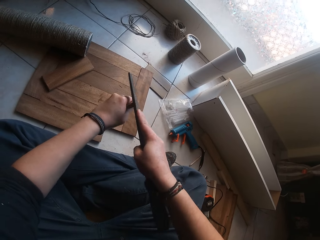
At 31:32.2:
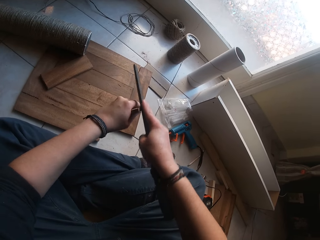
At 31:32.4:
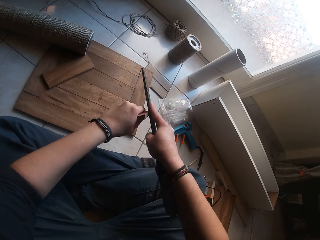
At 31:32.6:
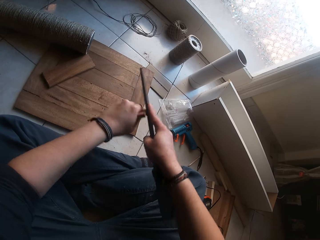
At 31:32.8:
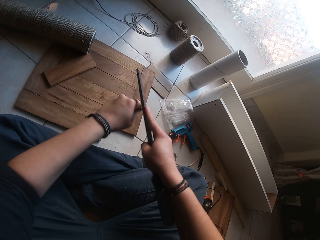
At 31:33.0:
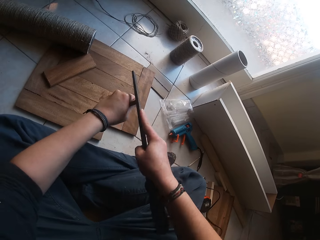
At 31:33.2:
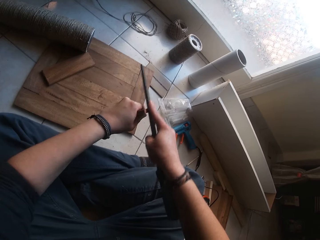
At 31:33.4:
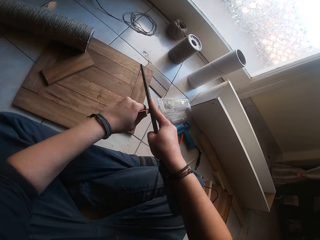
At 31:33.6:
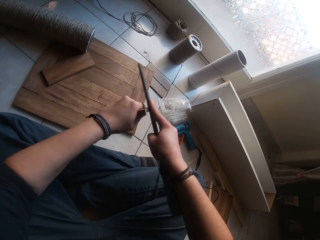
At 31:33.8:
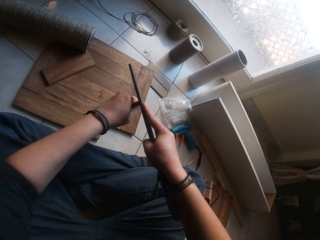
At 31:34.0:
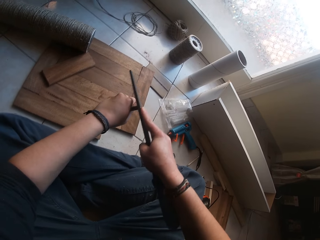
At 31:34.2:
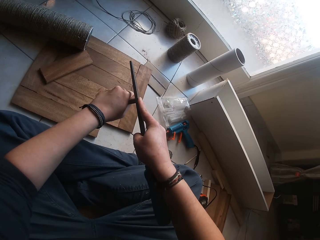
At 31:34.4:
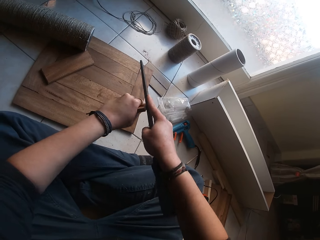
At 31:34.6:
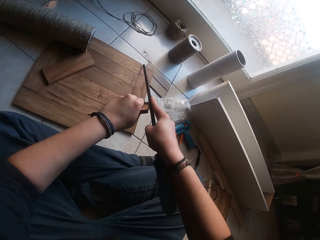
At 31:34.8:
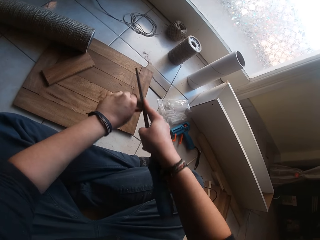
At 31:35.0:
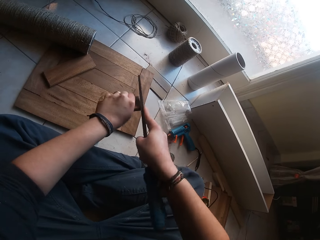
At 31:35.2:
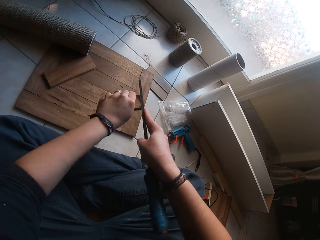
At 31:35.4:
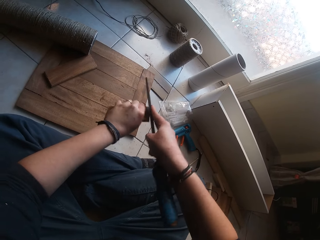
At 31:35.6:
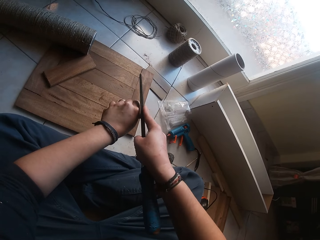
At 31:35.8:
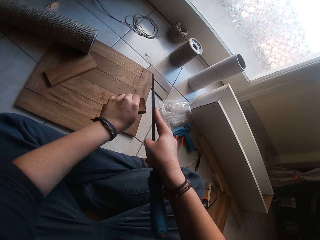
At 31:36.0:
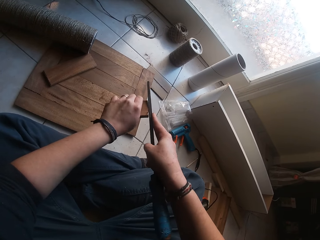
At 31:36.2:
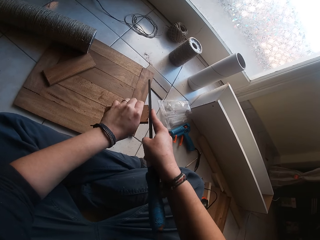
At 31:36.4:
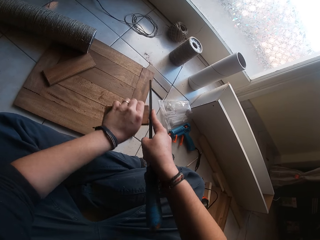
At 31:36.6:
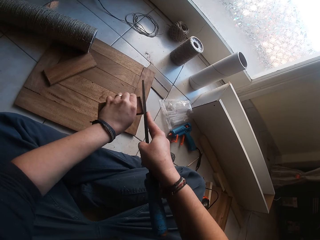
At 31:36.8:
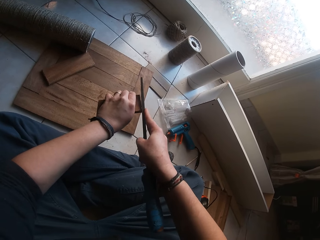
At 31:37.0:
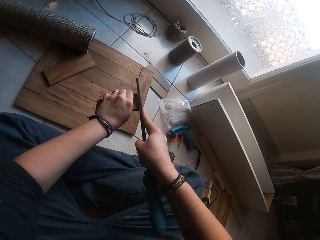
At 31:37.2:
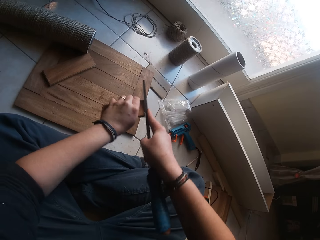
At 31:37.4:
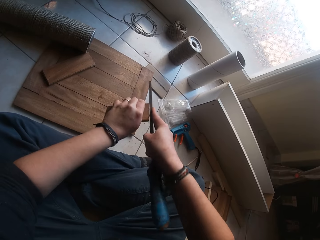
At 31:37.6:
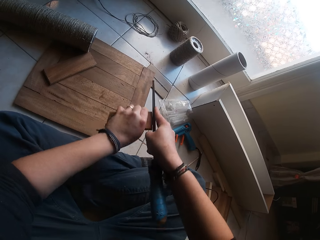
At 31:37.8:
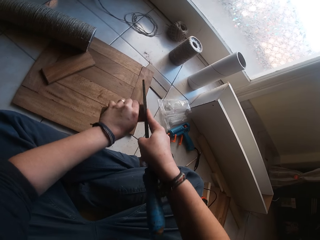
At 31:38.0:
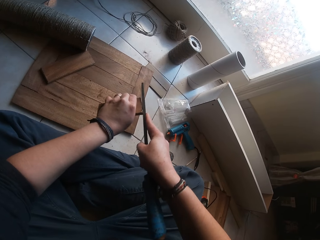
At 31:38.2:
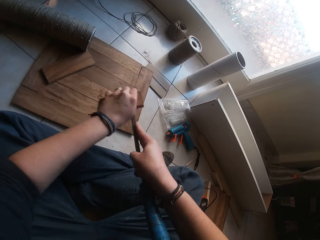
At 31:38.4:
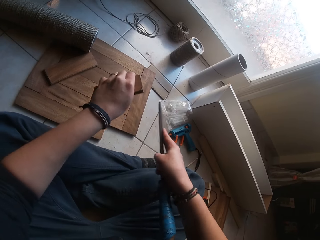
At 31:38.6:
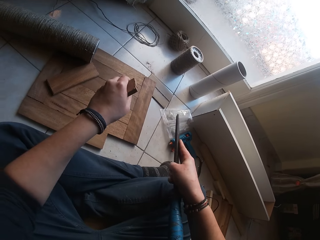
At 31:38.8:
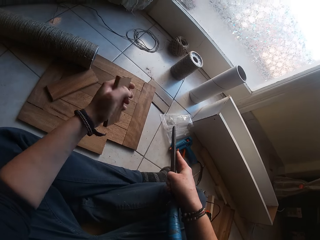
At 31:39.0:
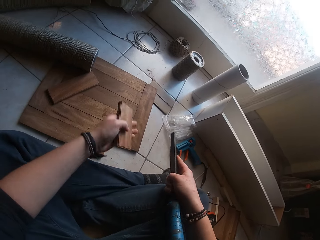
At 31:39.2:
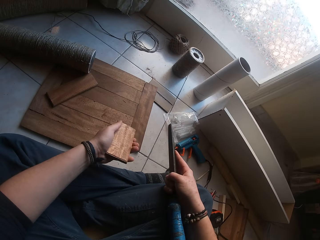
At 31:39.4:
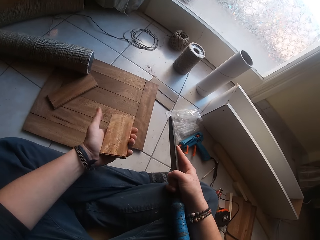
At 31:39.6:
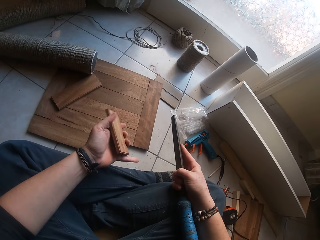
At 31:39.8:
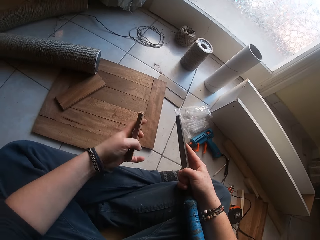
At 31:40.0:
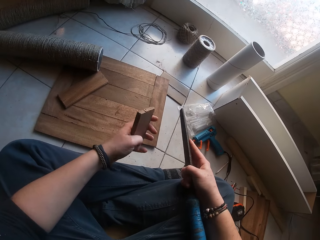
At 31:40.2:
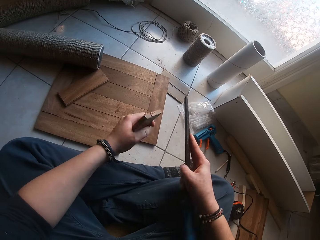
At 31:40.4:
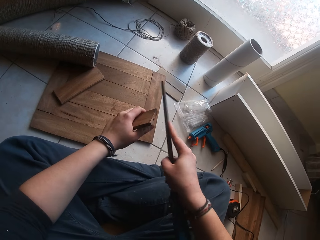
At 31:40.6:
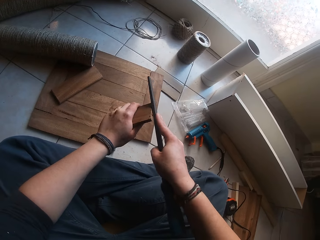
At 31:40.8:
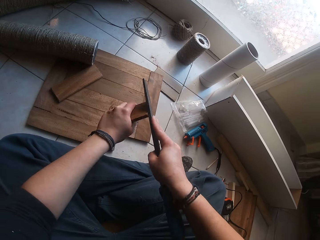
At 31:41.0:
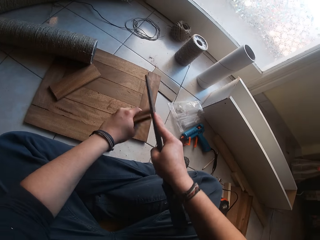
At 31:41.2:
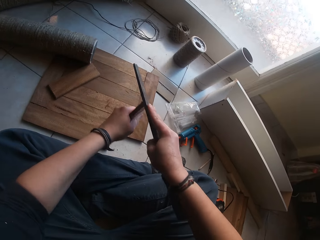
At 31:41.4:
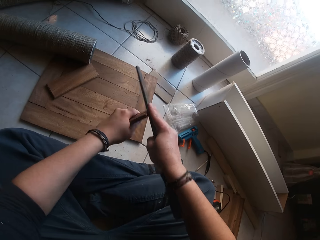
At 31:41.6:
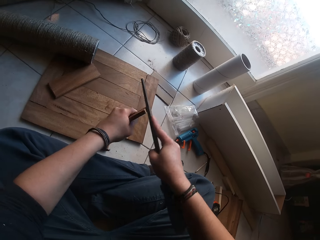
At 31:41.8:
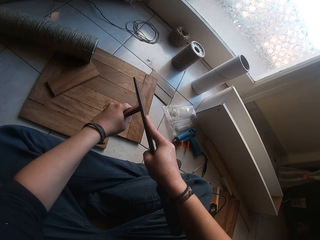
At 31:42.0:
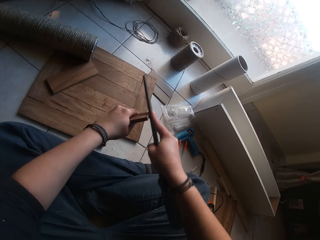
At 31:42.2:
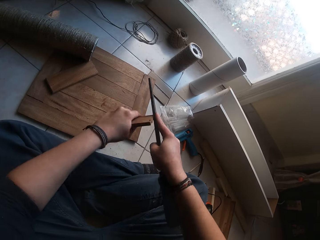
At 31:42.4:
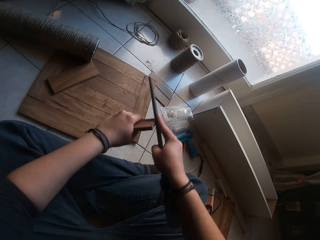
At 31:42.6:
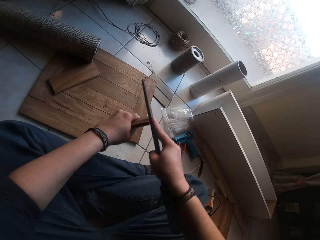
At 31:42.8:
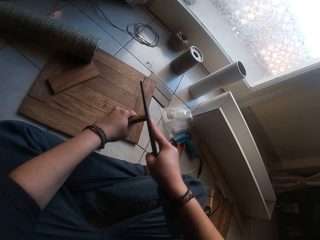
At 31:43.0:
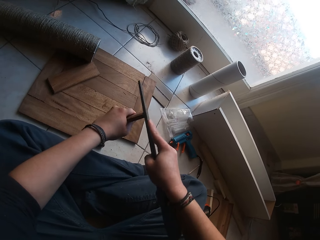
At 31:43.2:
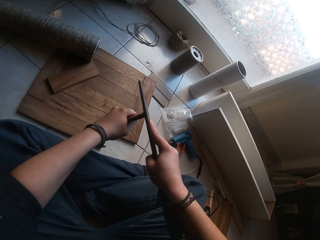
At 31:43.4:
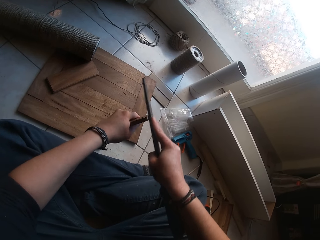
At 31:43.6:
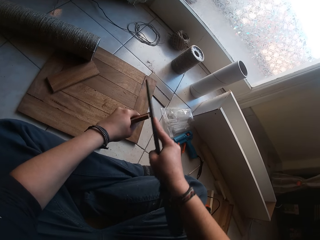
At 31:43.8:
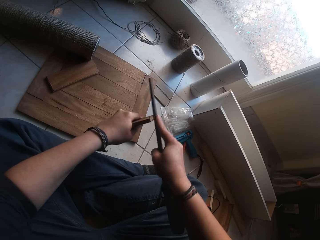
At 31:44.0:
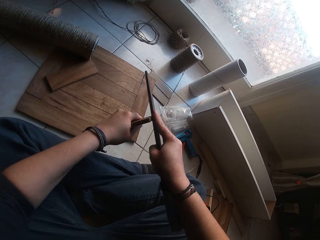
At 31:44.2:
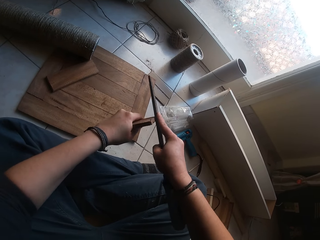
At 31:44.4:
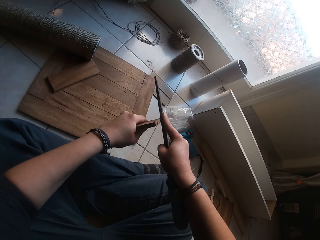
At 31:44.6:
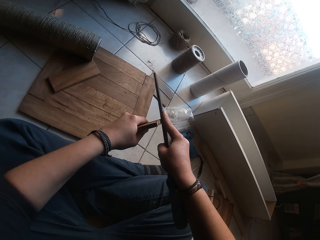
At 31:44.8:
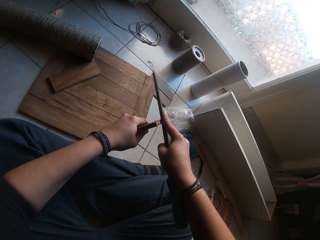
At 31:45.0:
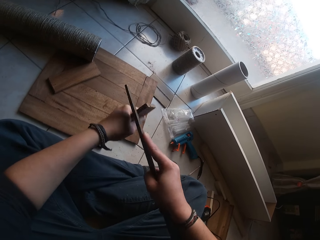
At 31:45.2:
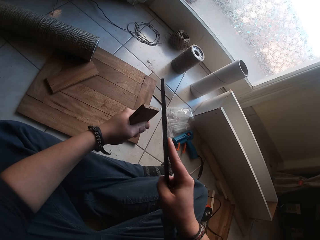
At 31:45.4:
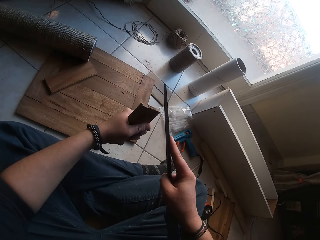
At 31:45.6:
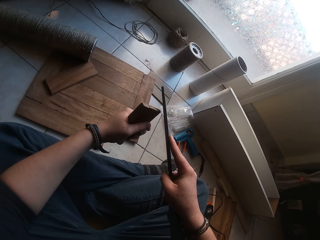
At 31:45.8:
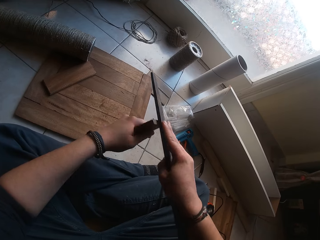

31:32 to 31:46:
The camera wearer smoothens the wood with the metal file. They flip the wood. They smoothen the wood with the metal file.

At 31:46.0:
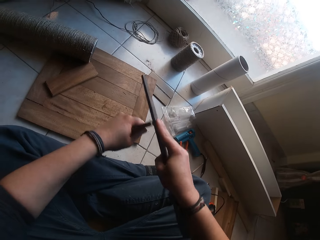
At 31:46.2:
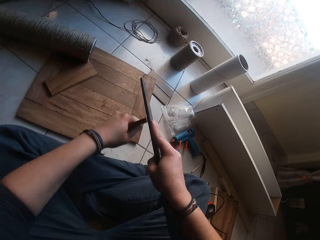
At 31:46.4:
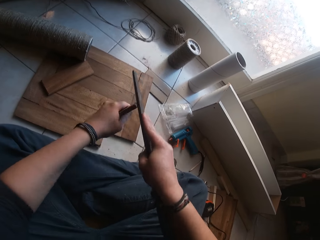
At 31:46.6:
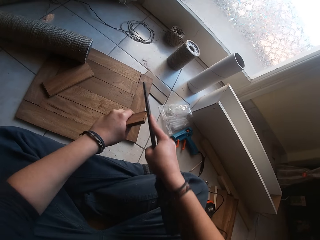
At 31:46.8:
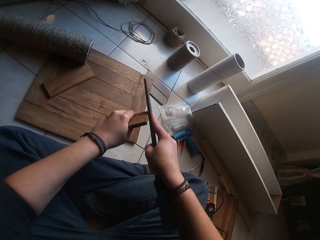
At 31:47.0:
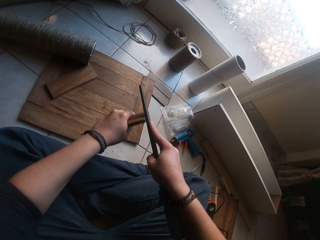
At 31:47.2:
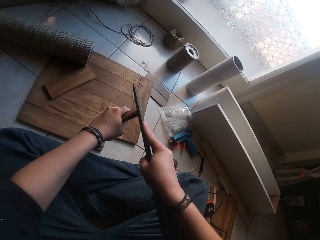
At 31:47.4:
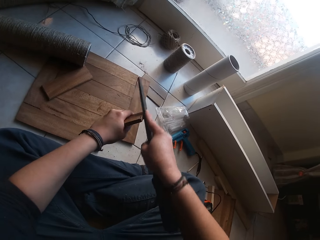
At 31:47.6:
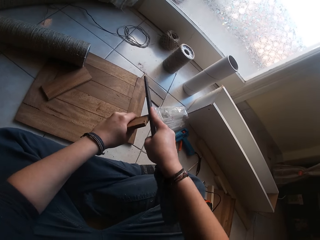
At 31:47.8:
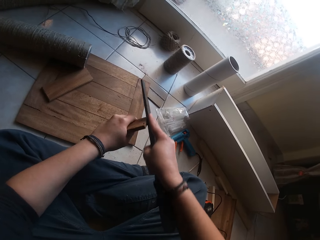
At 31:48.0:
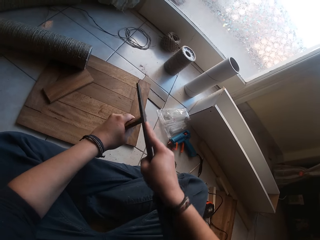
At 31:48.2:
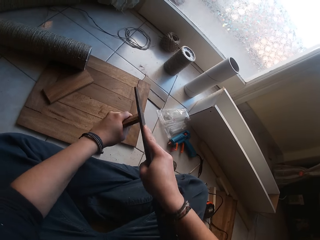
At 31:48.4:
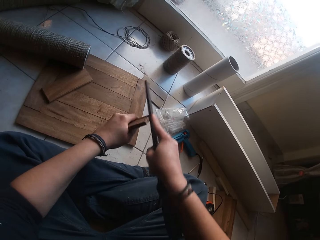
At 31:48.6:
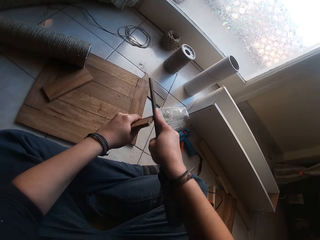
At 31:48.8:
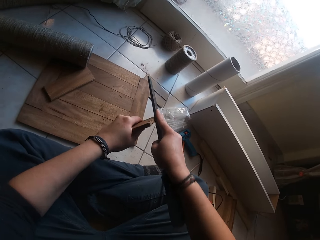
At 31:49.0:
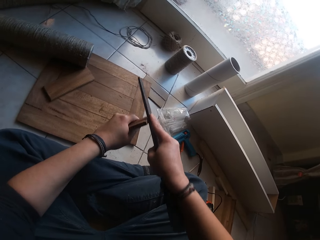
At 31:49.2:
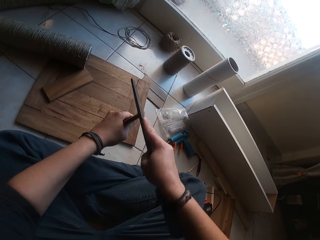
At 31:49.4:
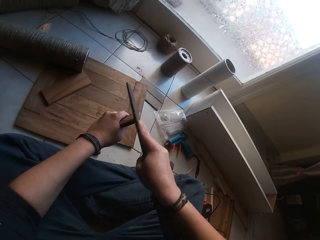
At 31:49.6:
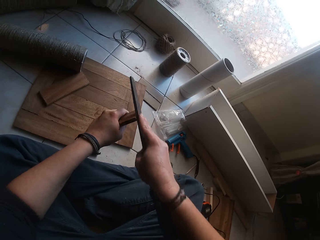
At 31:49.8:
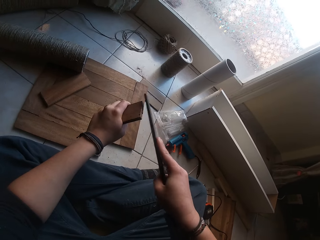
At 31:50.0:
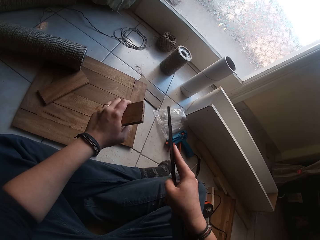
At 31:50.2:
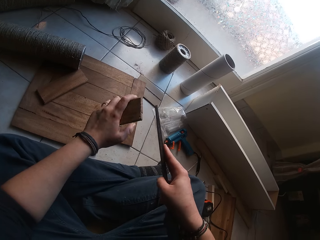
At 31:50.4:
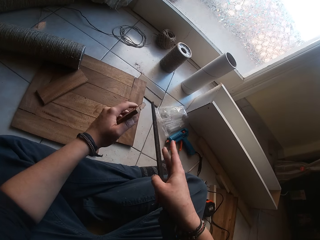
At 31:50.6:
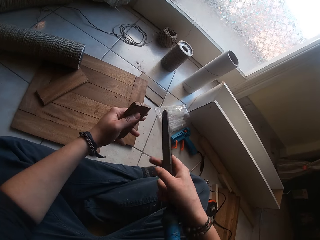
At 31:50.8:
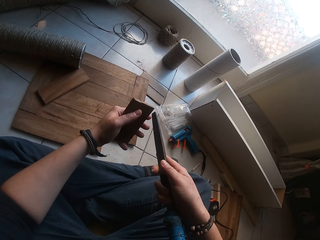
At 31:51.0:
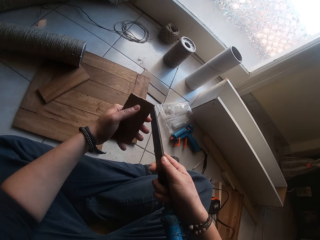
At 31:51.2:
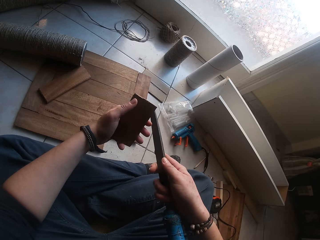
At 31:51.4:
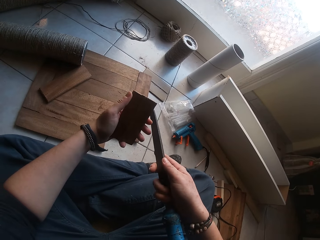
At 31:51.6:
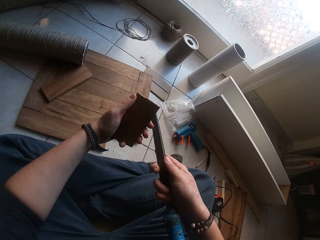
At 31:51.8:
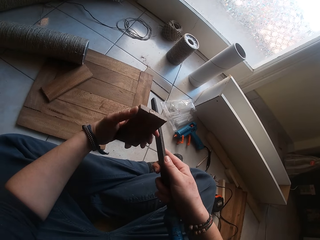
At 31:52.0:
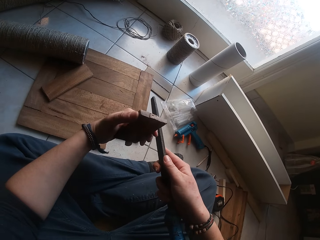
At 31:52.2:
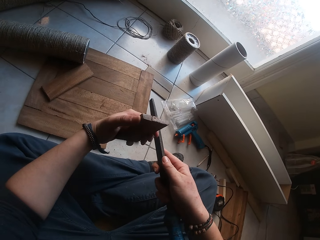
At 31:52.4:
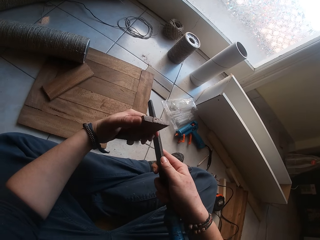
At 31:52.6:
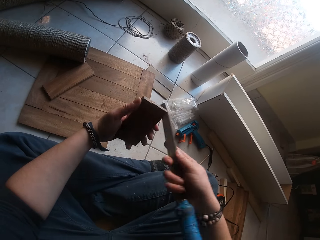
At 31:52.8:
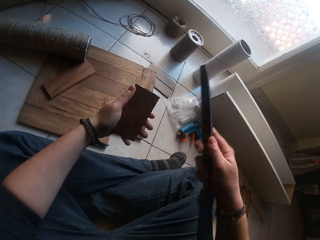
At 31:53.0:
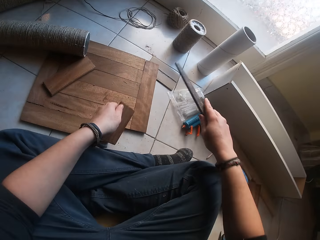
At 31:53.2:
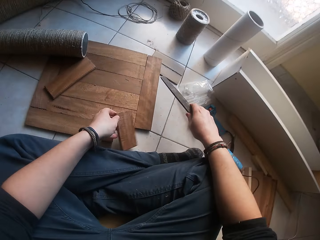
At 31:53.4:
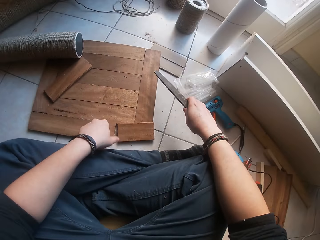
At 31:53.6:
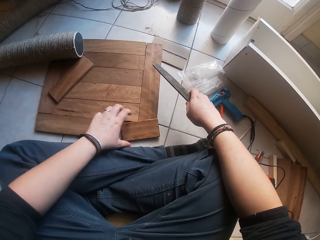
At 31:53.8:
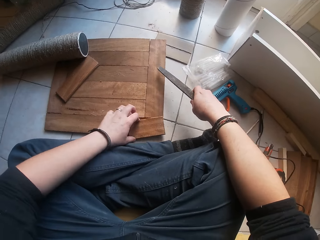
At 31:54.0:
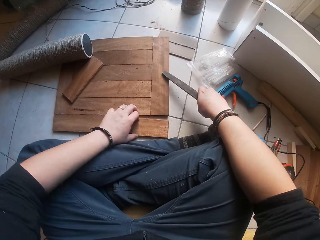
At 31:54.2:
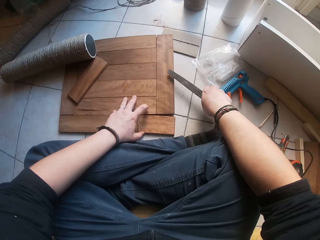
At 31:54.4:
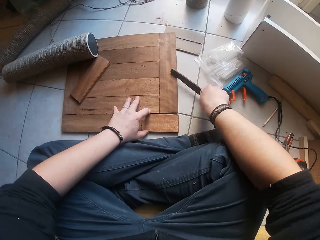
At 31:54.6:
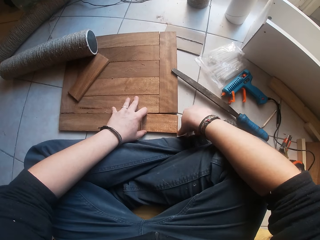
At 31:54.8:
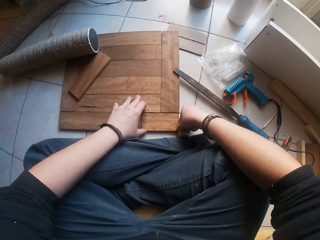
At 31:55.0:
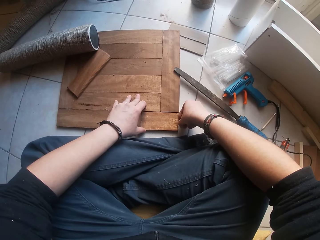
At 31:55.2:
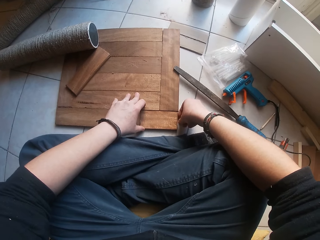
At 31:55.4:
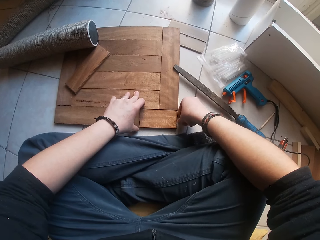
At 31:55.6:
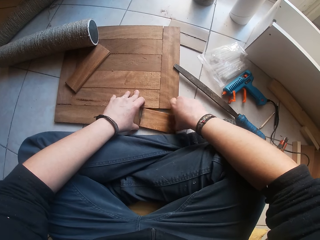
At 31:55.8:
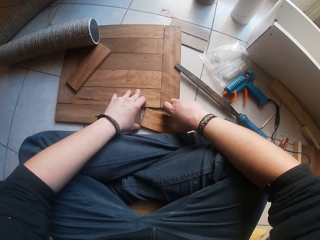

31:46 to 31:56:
The camera wearer places the piece of wood in his left hand on the floor. He places the chisel in his right hand on the floor. He sets the piece of wood on a wooden structure on the floor with his two hands.
